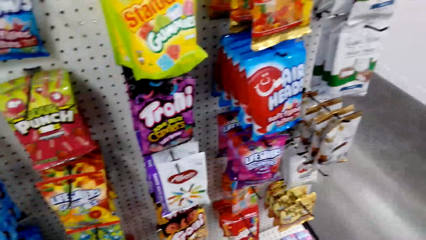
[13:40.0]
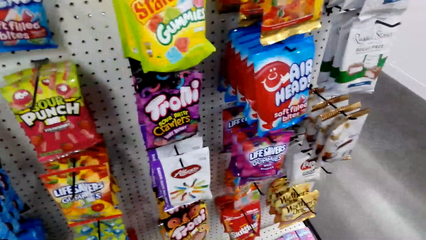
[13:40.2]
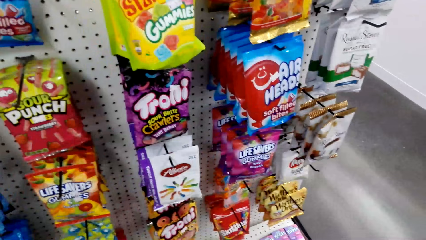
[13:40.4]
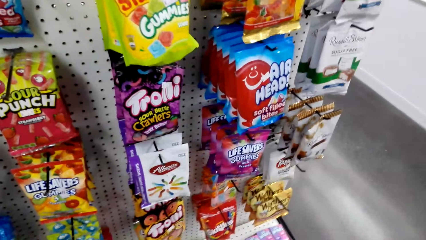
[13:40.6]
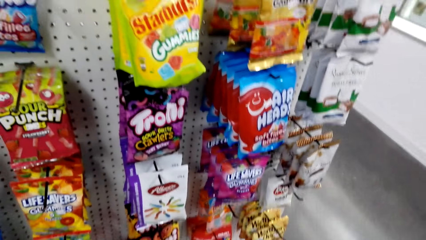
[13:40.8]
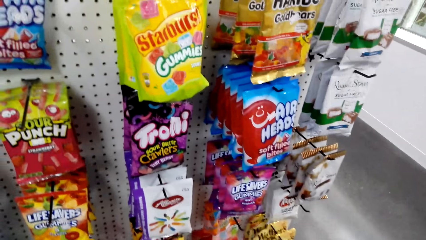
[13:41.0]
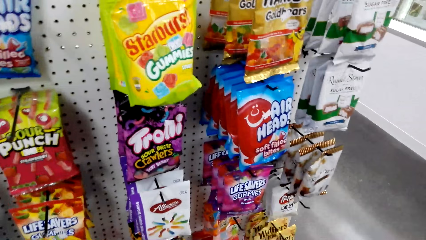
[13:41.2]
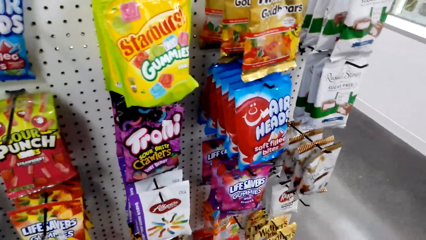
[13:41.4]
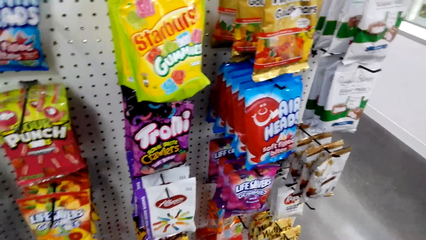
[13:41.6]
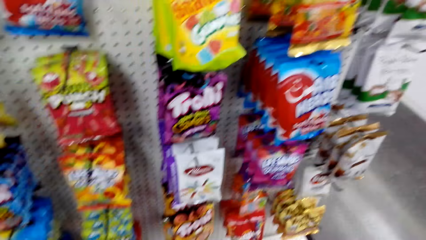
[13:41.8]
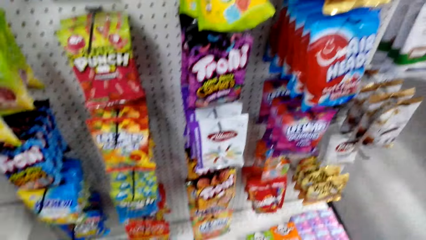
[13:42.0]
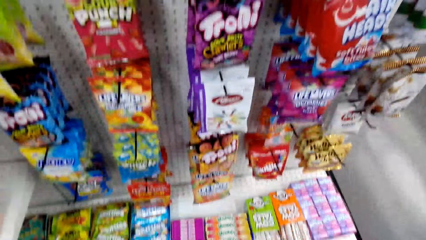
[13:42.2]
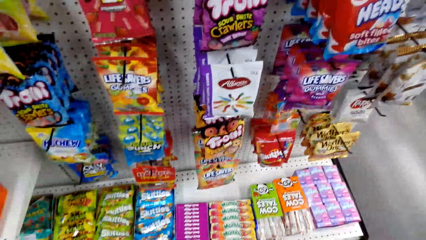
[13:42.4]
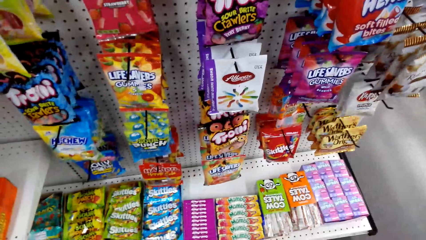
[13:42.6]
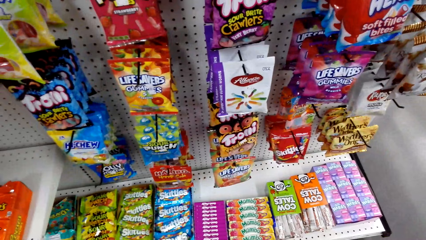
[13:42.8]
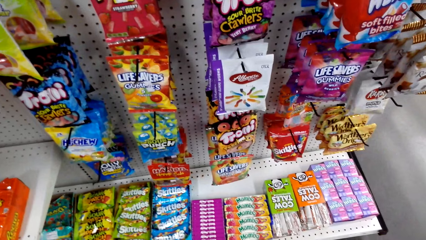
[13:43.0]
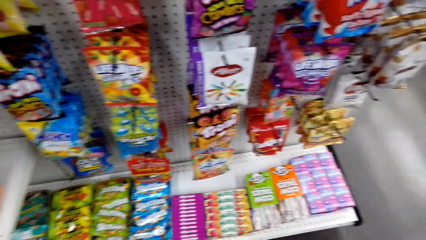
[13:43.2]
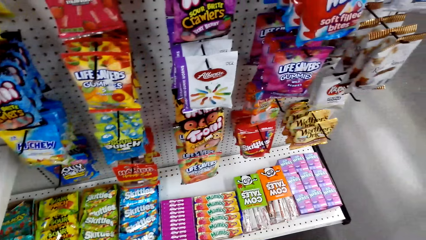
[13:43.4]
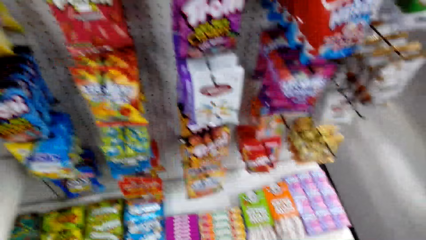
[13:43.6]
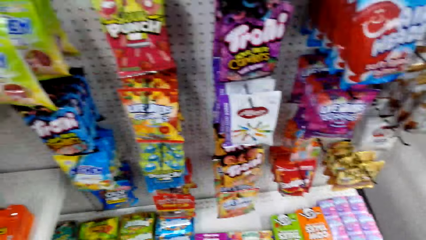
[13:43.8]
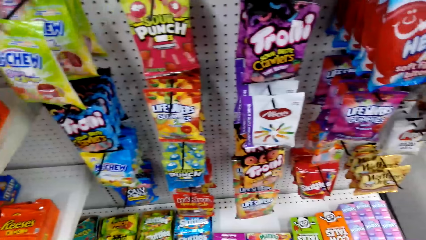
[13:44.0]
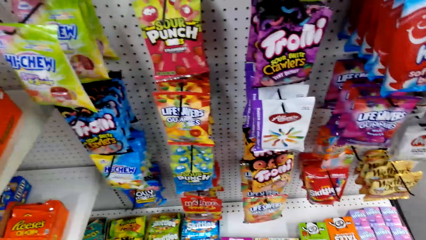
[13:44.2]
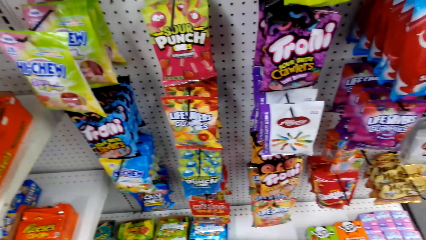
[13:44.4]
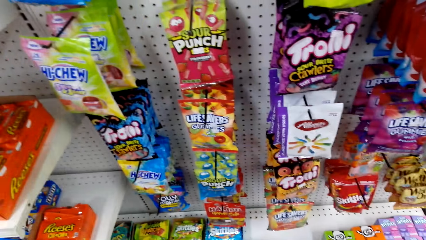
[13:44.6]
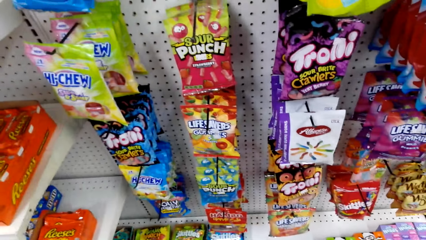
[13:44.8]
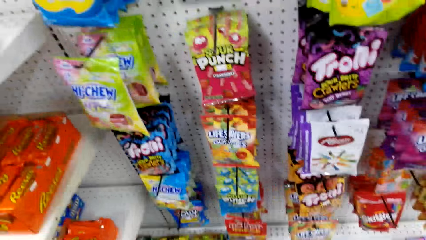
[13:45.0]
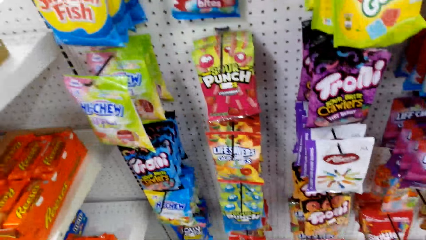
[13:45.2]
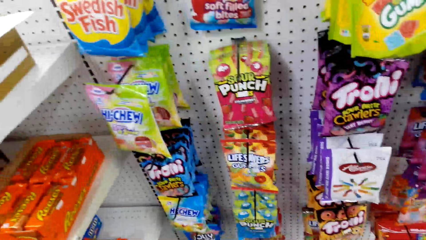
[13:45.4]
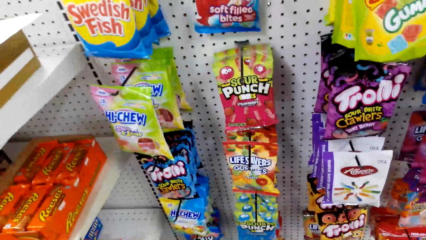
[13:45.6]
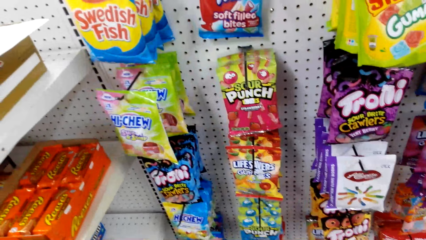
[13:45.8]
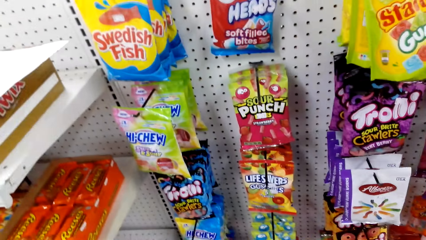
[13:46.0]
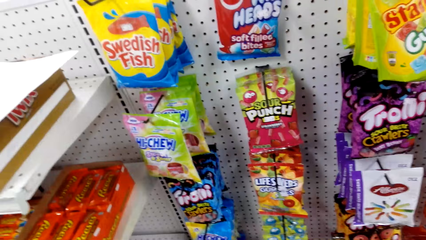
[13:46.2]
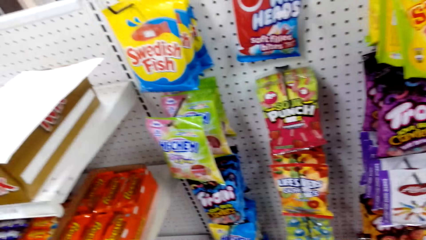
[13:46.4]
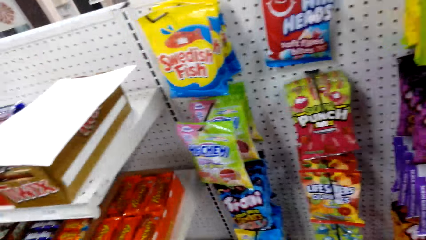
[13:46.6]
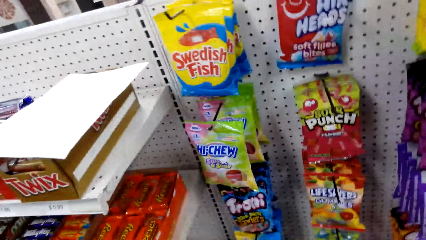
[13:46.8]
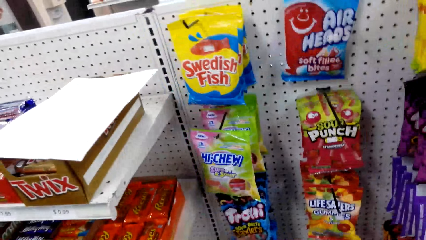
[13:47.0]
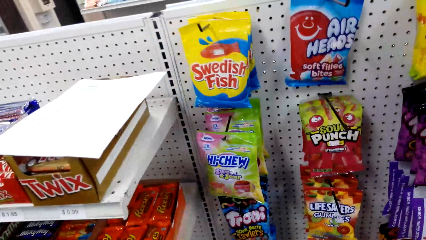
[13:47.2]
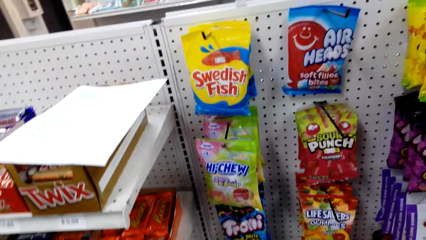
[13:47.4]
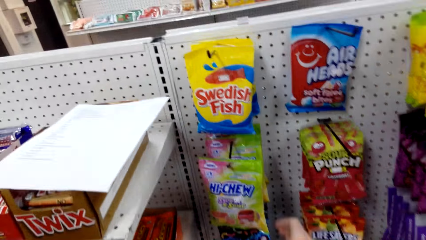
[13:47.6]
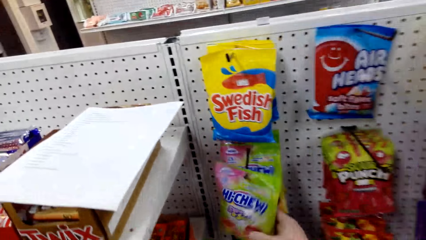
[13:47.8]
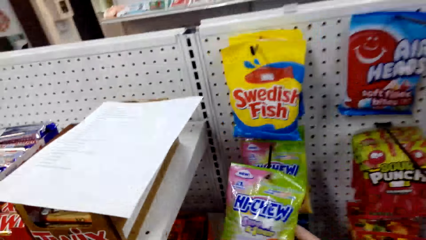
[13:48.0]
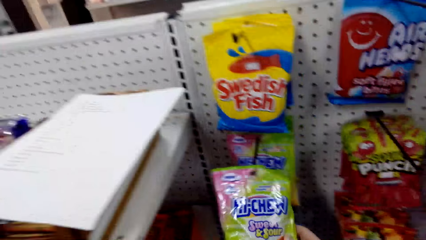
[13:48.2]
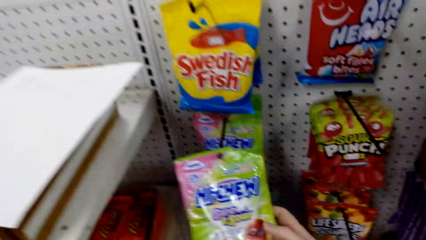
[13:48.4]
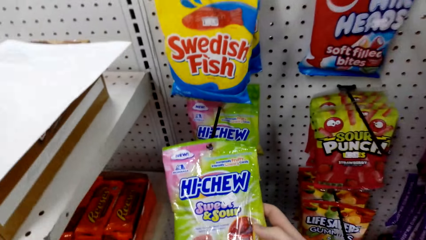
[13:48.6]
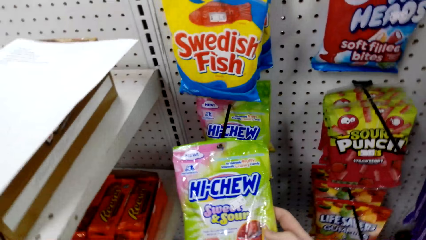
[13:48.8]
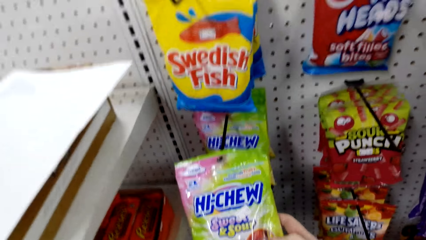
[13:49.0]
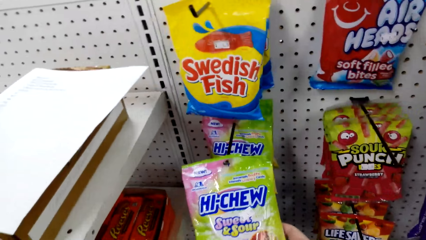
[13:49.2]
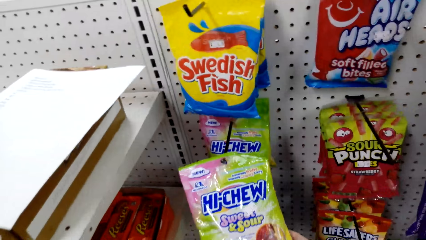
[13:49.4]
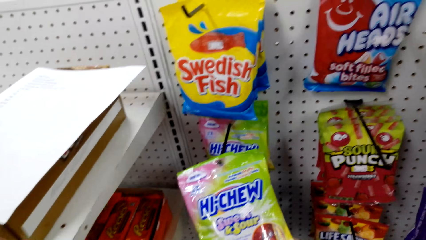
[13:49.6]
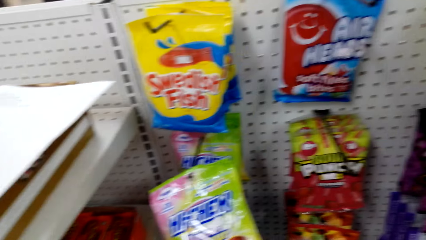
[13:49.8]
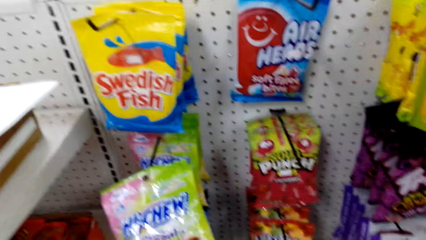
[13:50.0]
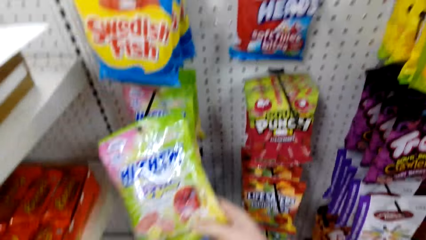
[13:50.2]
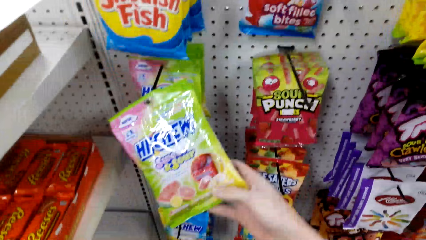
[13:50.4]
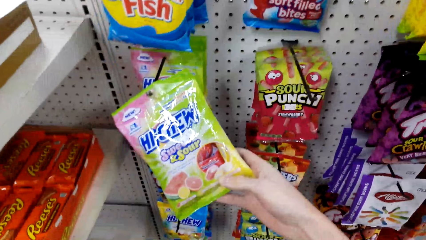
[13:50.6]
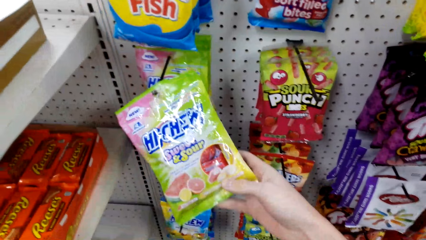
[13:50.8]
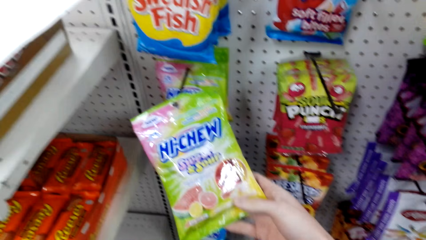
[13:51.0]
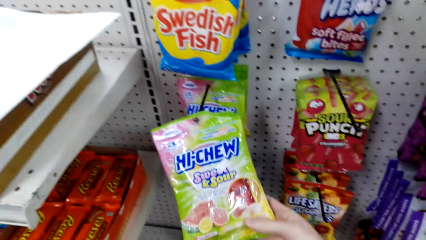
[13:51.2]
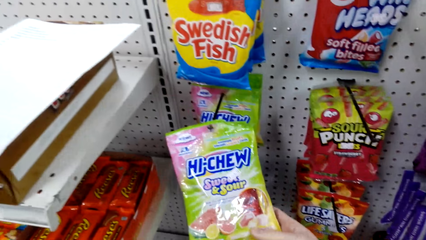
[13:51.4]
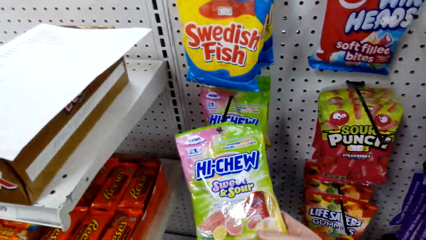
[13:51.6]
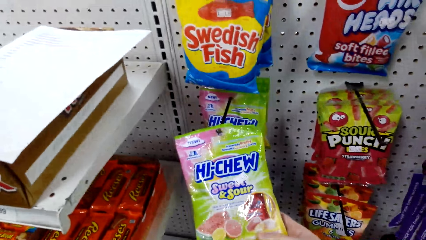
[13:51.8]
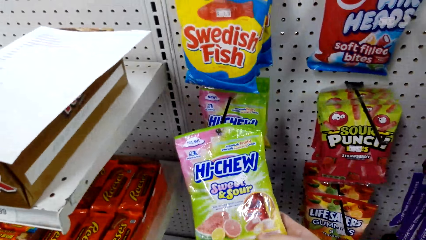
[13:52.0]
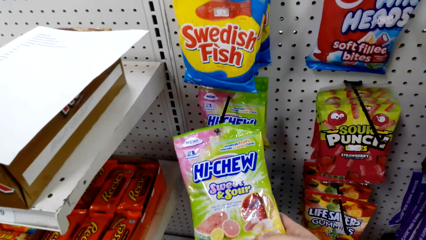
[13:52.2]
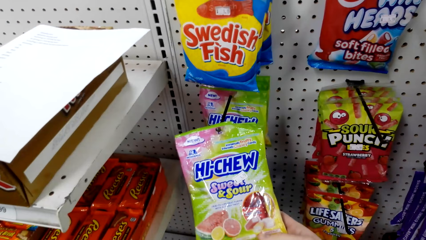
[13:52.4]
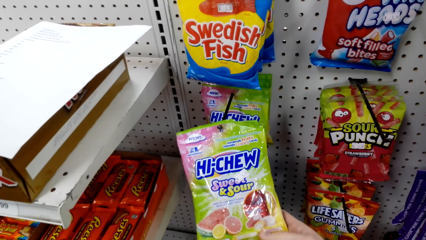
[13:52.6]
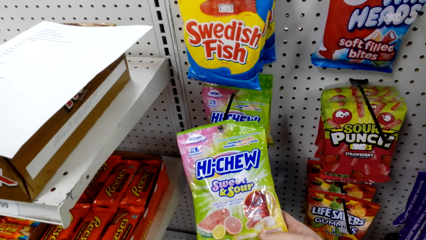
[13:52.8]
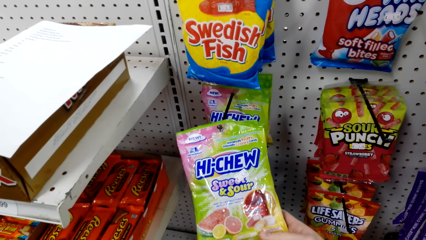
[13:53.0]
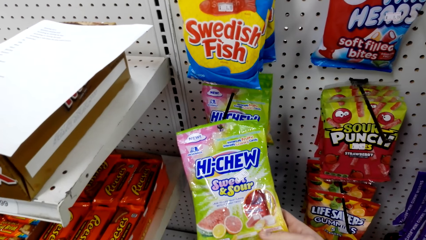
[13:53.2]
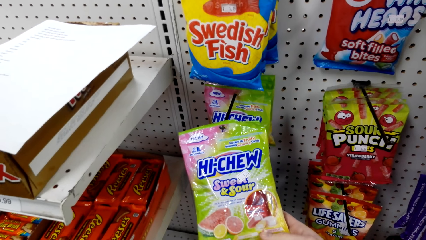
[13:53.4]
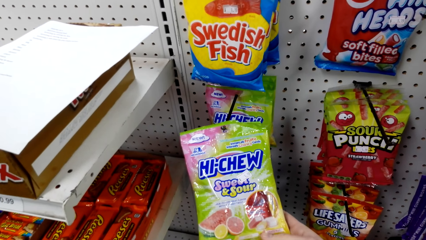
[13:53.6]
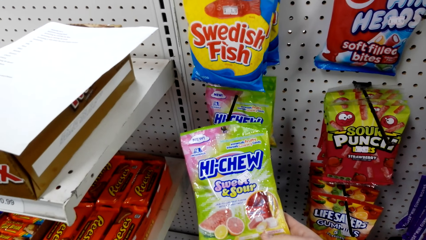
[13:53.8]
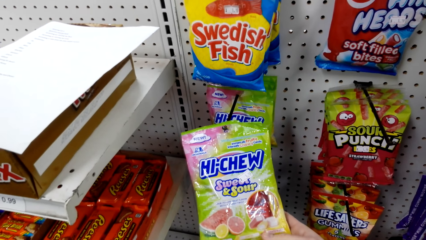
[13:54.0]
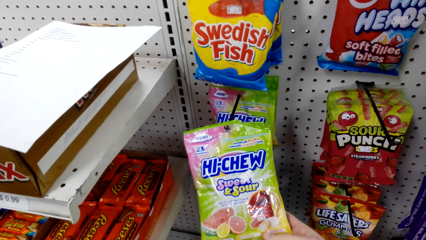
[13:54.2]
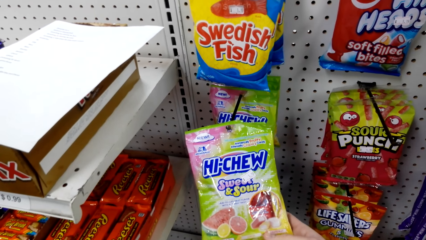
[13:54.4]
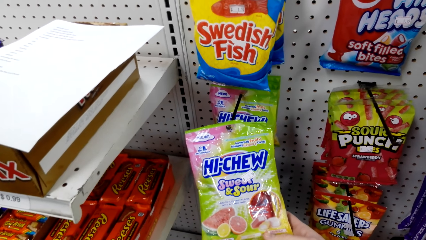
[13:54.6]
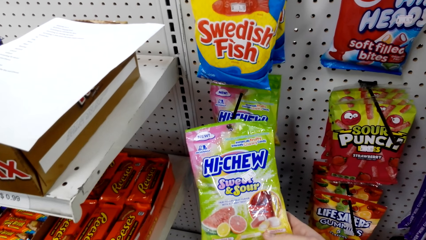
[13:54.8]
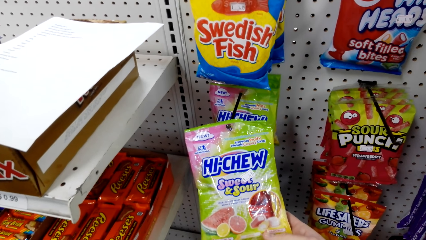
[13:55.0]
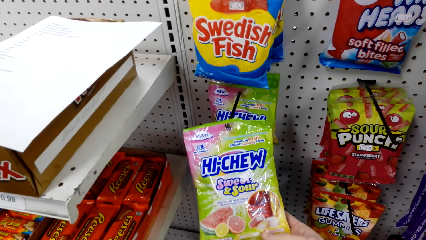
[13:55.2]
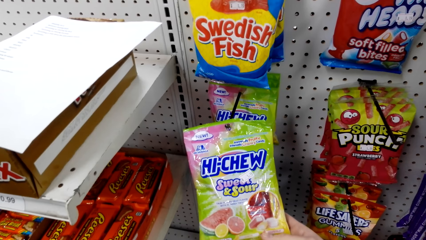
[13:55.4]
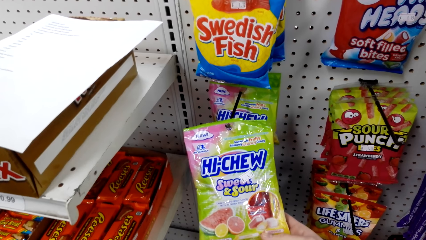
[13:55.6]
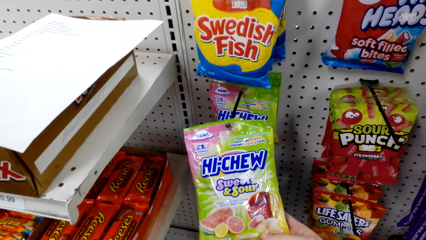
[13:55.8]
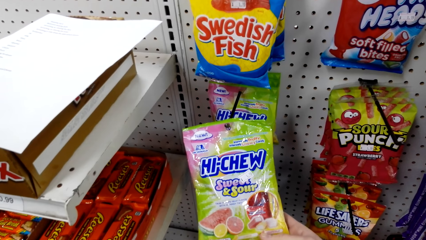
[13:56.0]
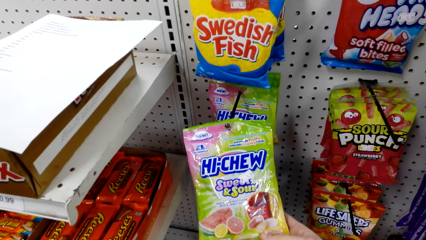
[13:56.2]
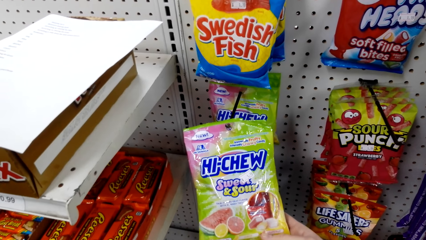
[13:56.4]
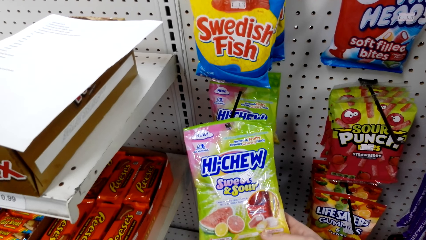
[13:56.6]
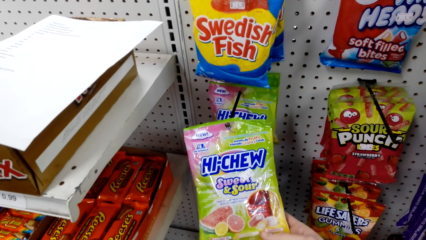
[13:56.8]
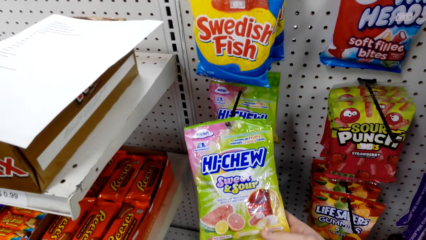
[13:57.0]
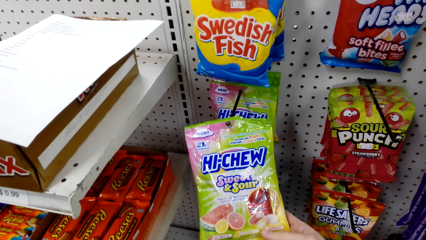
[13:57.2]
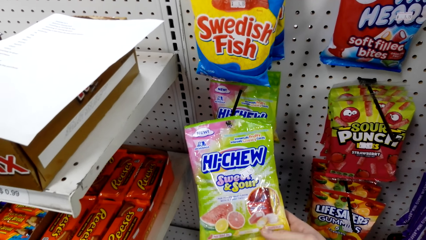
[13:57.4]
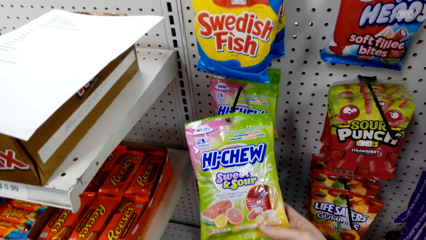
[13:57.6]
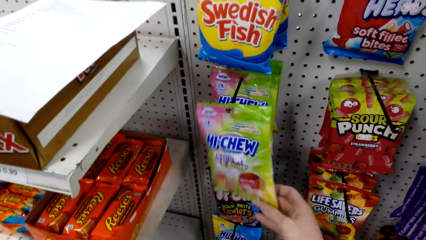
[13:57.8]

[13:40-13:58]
The camera wearer looks around and looks at the shelf. They touch the packet. They pick Hi-Chew. They look at the packet.
